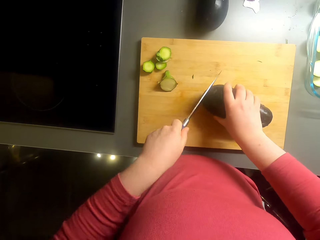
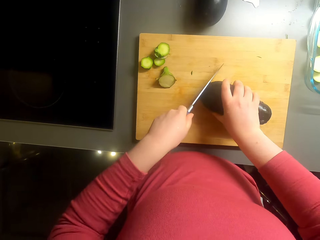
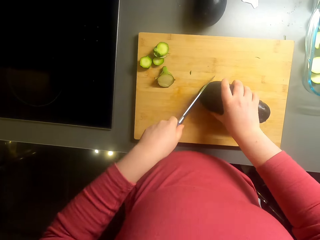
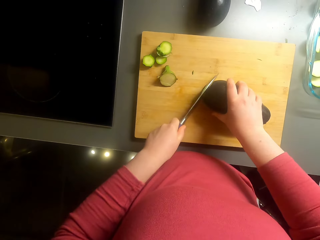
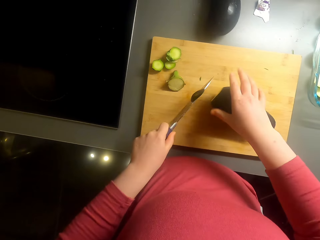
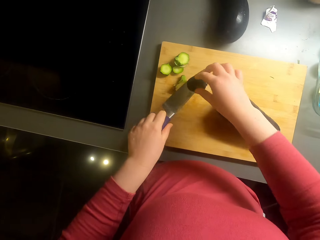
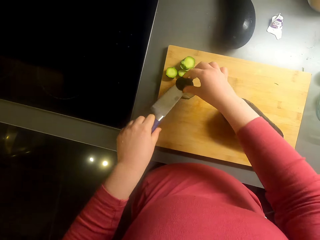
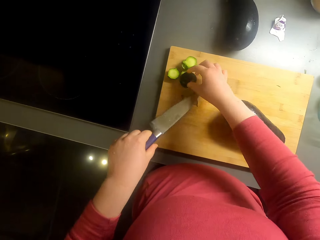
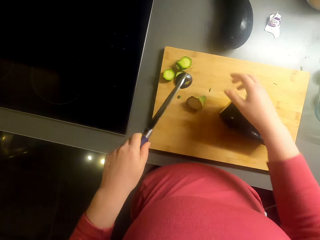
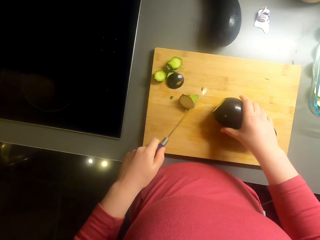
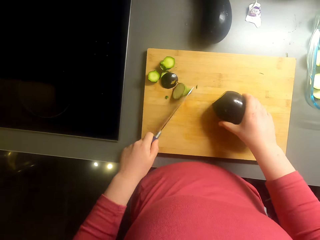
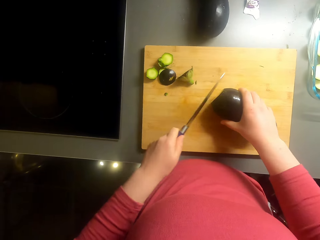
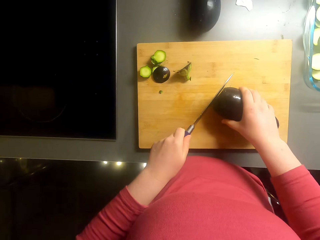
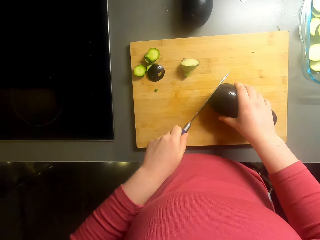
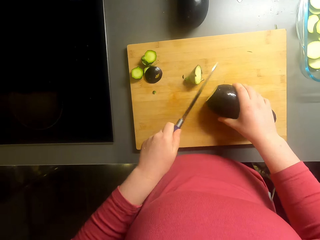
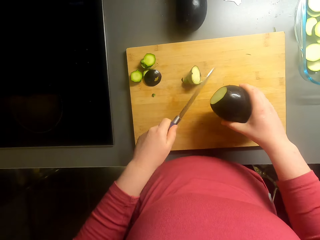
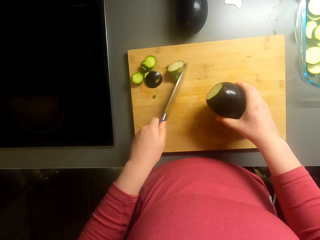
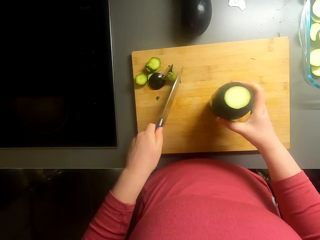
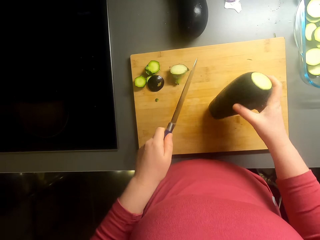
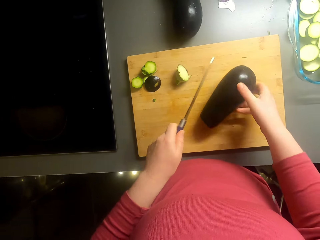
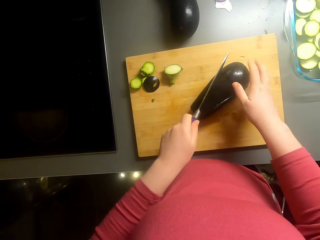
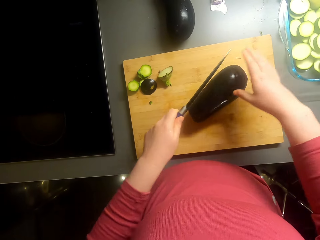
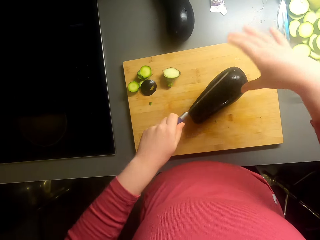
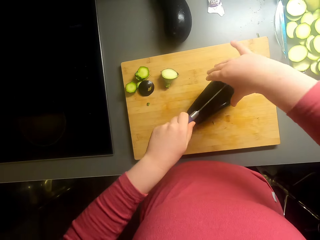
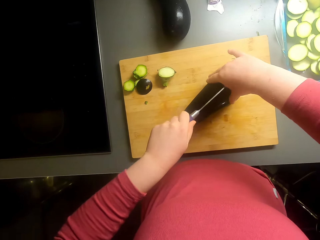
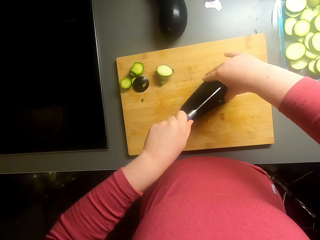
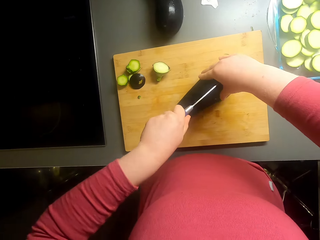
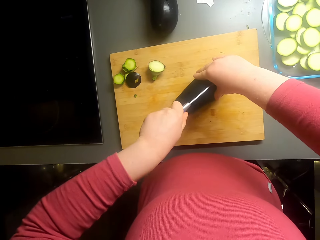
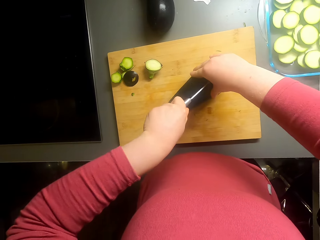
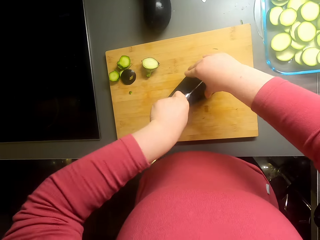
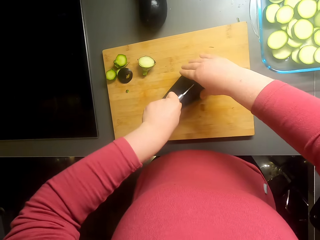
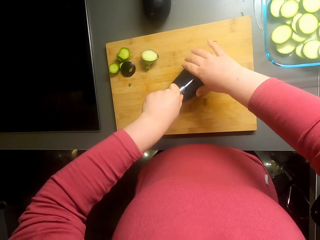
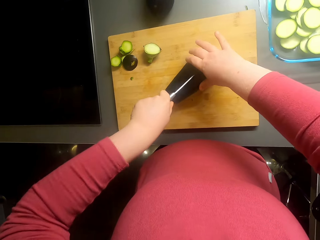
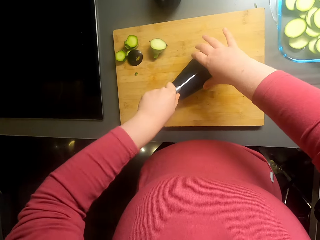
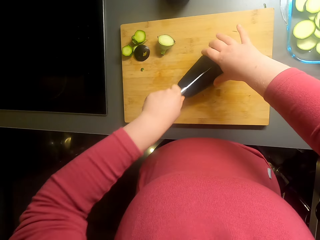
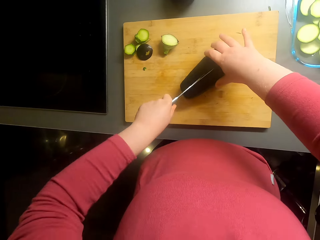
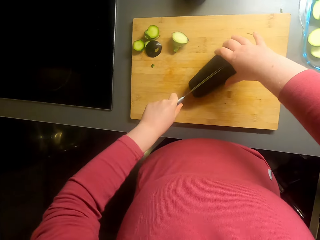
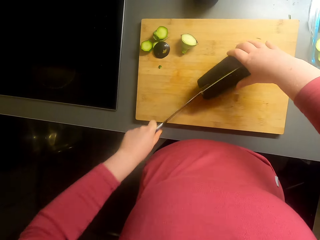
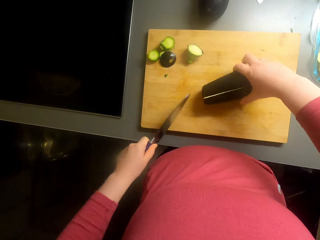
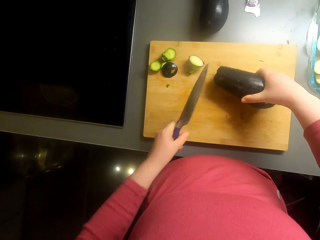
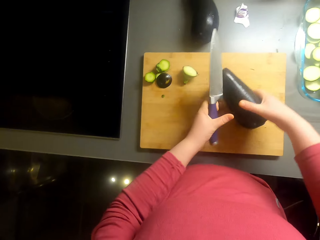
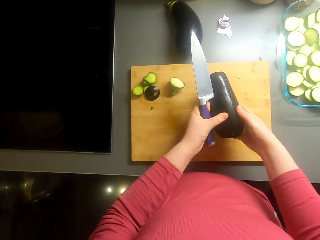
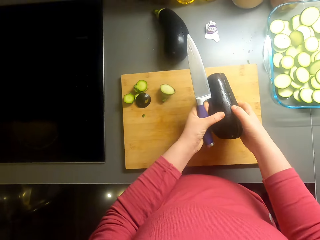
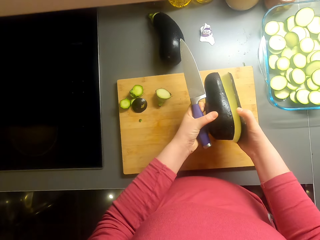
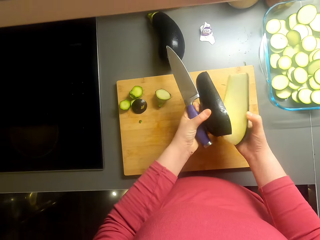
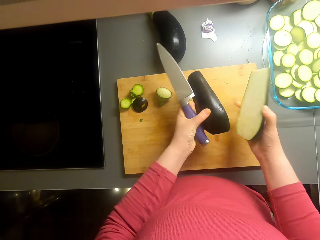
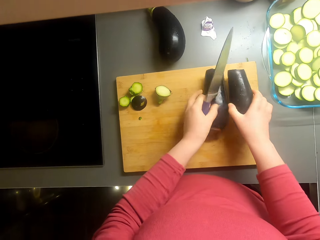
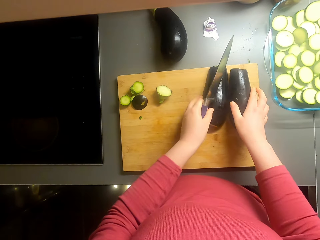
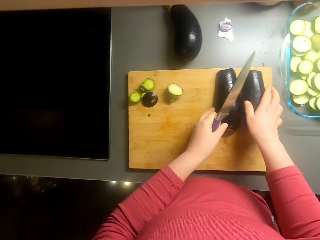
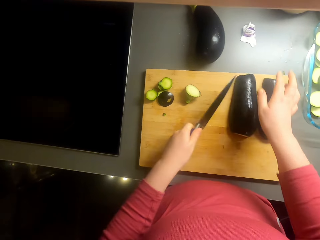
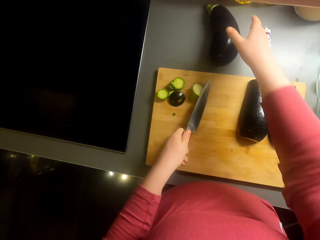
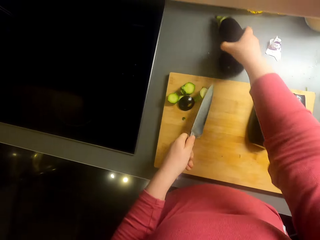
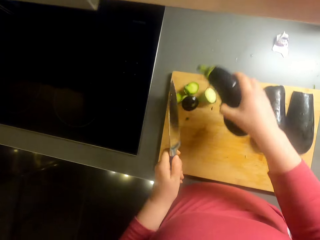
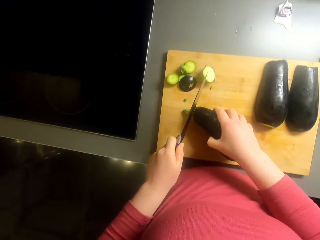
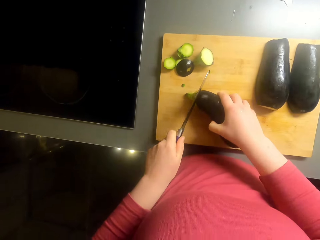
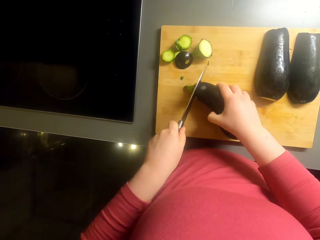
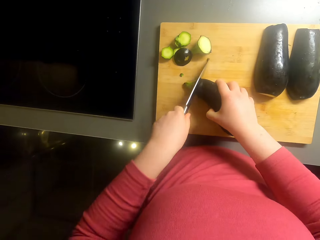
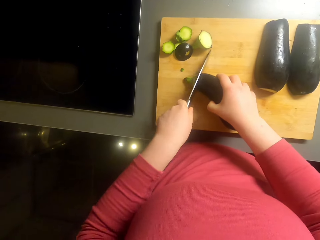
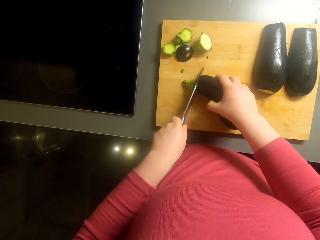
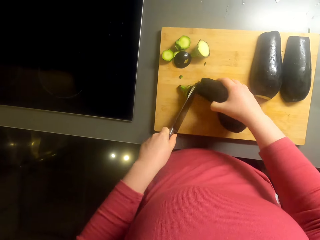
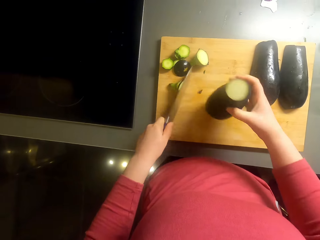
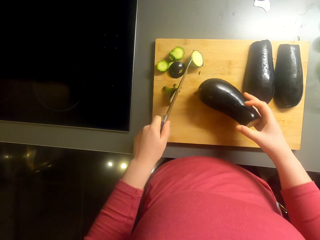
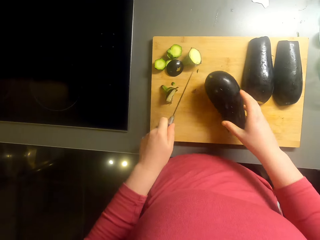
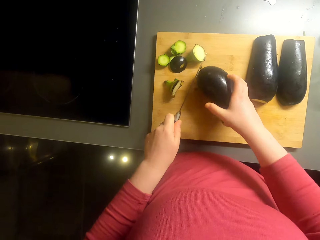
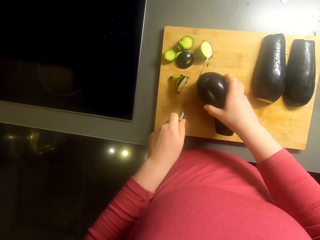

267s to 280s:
The camera wearer cuts the eggplant. They cut the eggplant again. They put the eggplant on the chopping board, pick up the eggplant, and cut the eggplant.

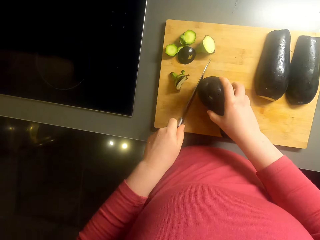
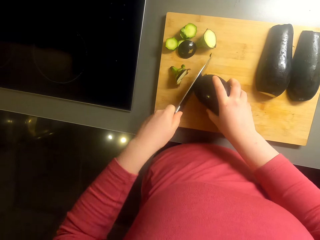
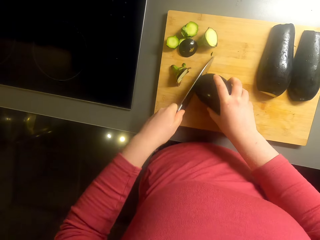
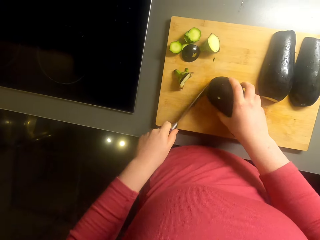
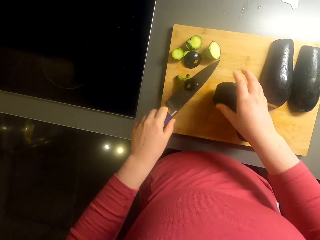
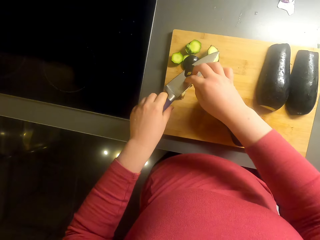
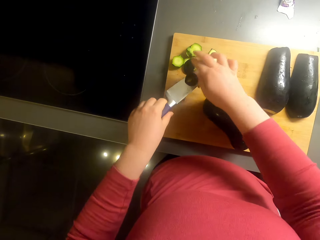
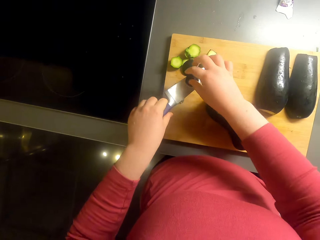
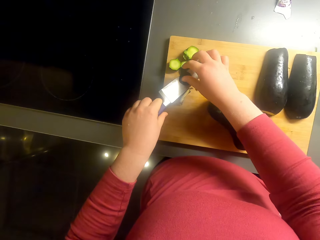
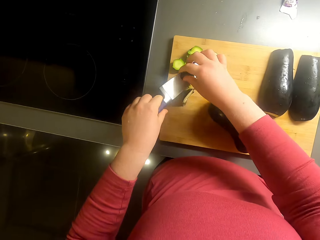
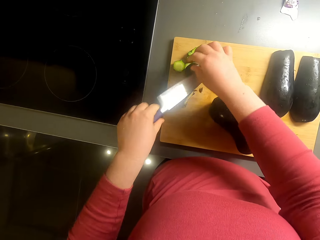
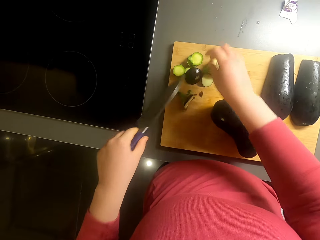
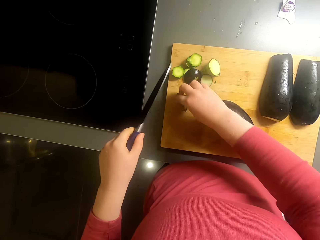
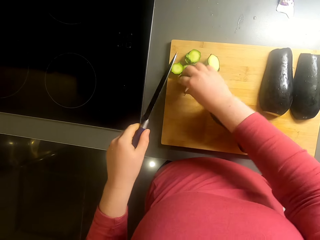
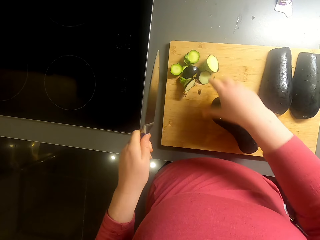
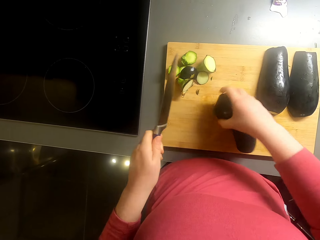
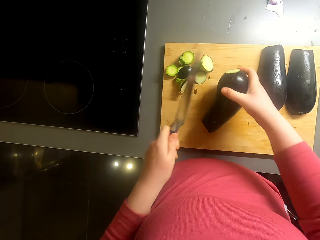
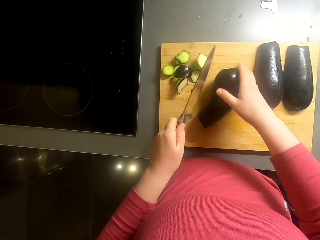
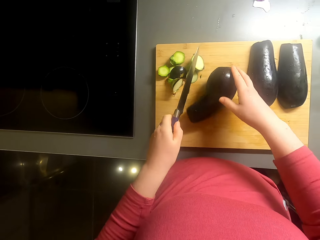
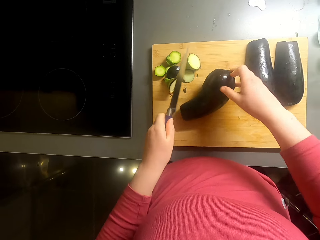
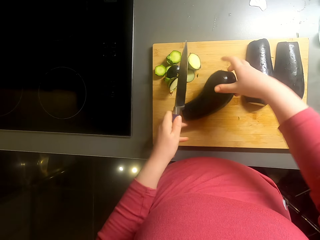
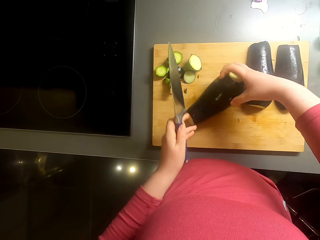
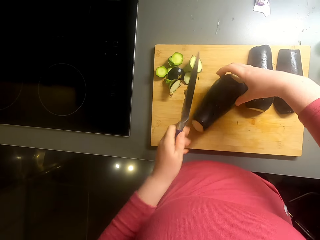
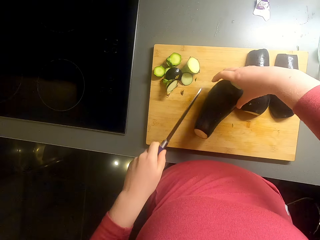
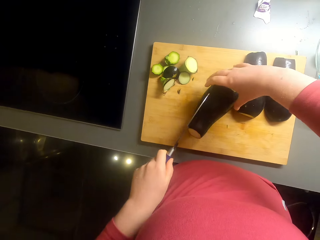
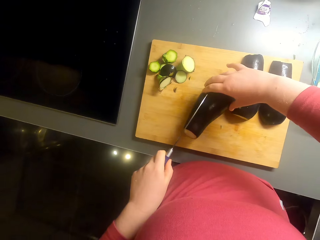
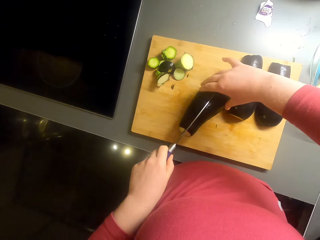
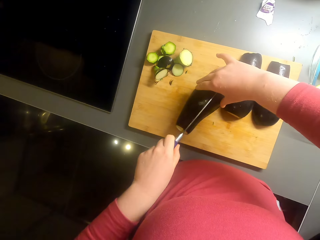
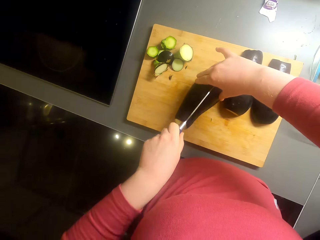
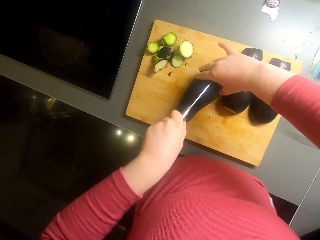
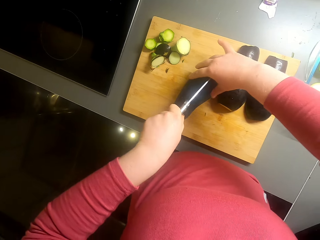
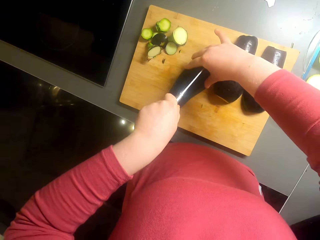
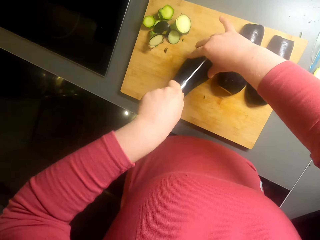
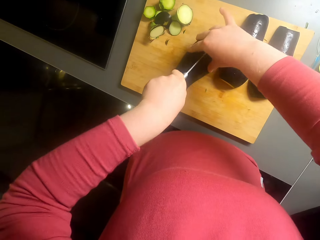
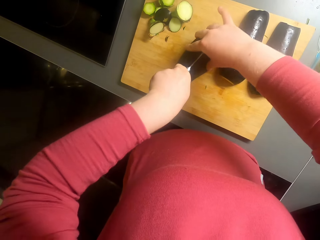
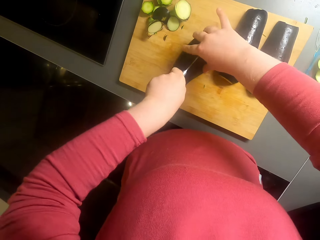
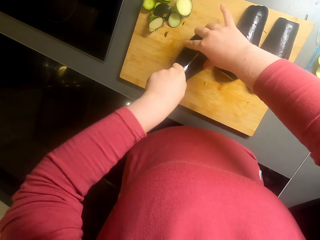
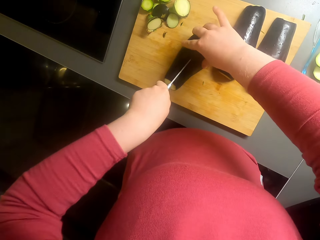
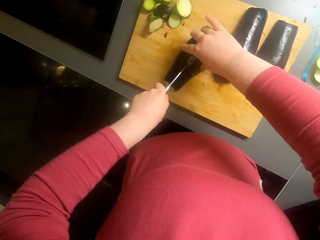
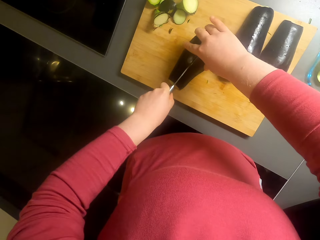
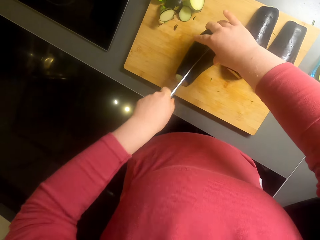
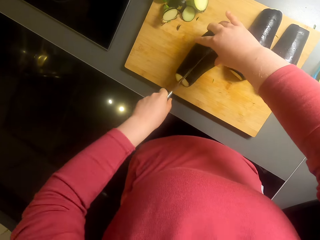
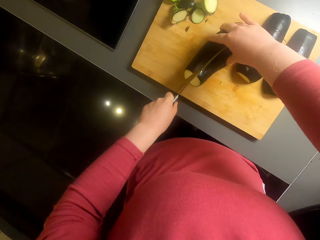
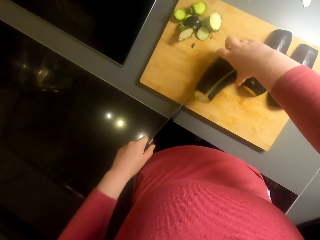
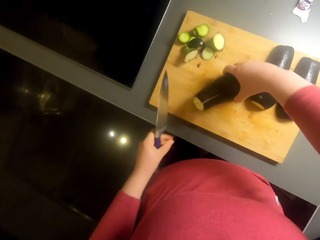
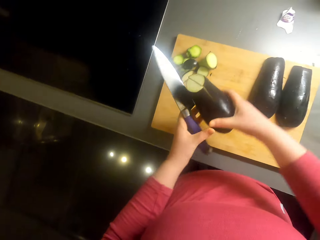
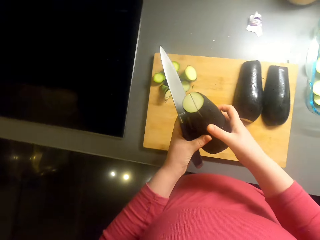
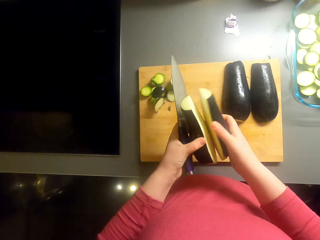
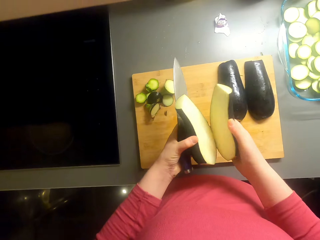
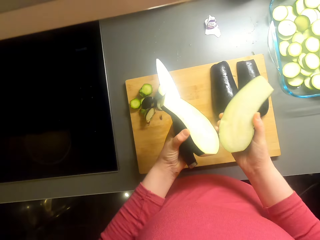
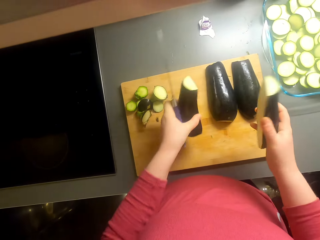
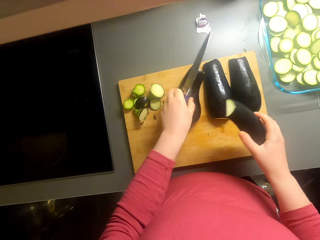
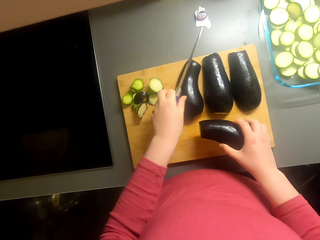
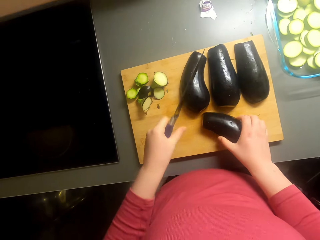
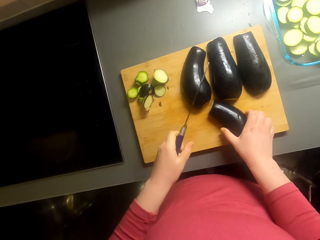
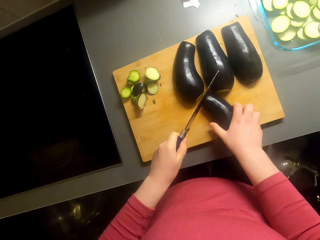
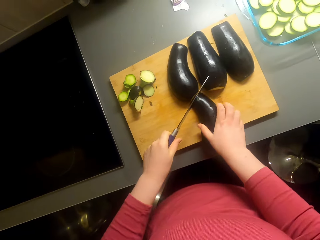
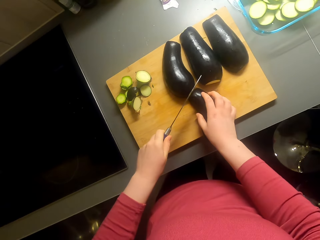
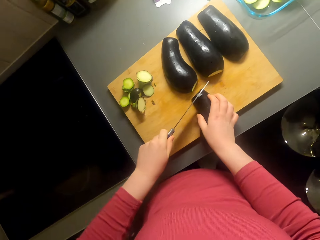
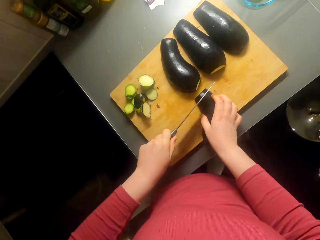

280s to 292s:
The camera wearer cuts the eggplant. They cut the eggplant again. They put the piece of eggplant on the chopping board.
